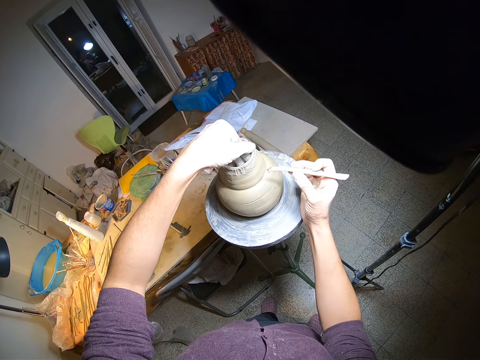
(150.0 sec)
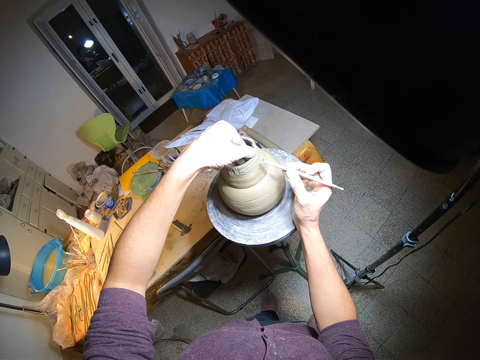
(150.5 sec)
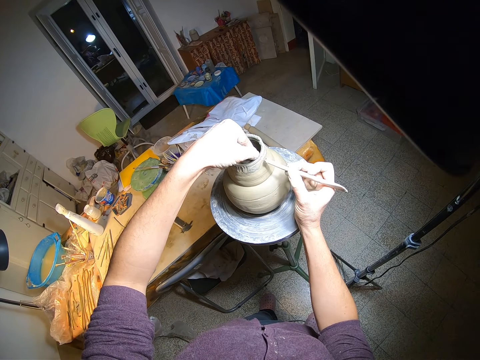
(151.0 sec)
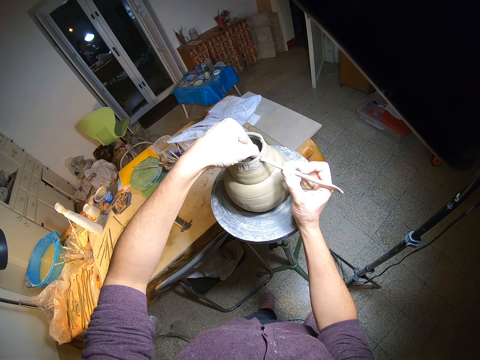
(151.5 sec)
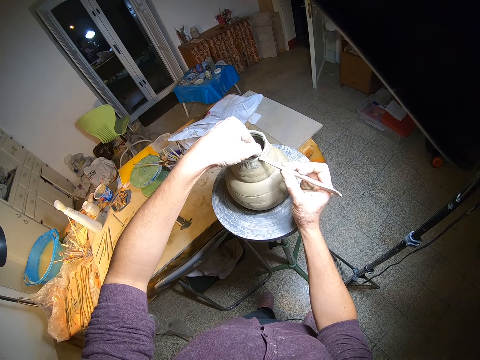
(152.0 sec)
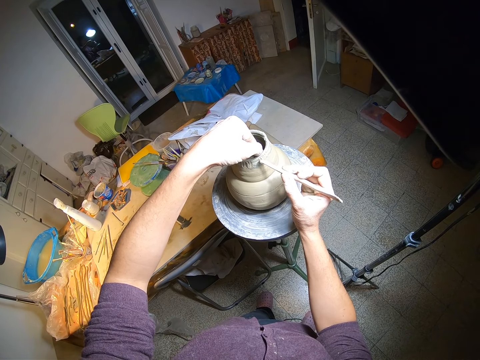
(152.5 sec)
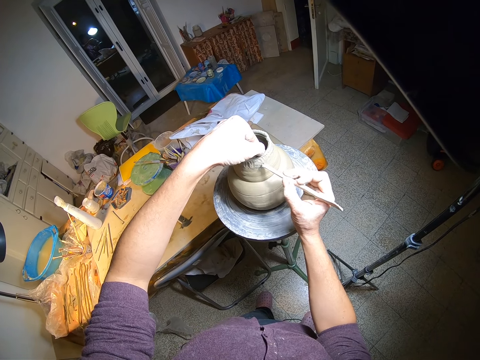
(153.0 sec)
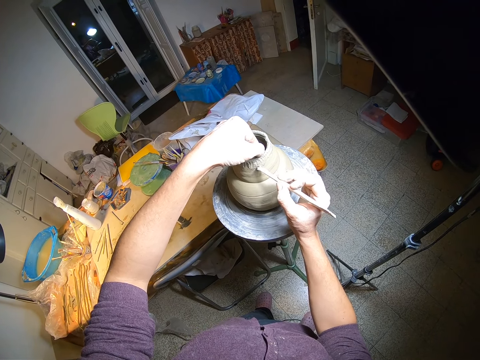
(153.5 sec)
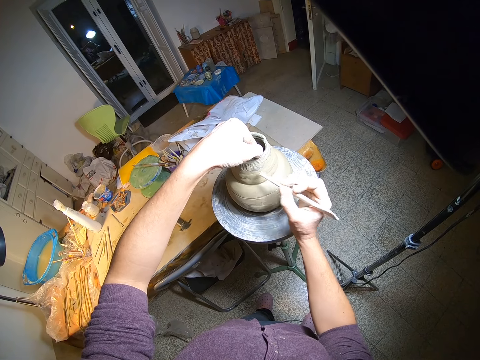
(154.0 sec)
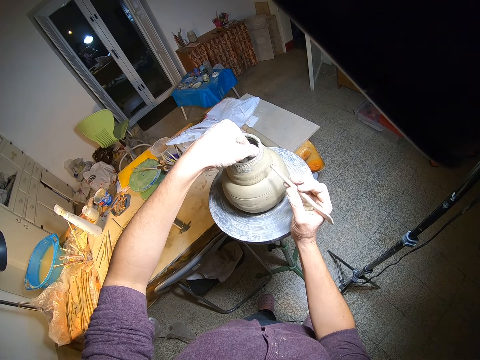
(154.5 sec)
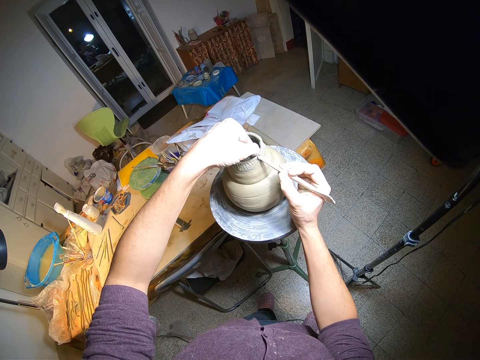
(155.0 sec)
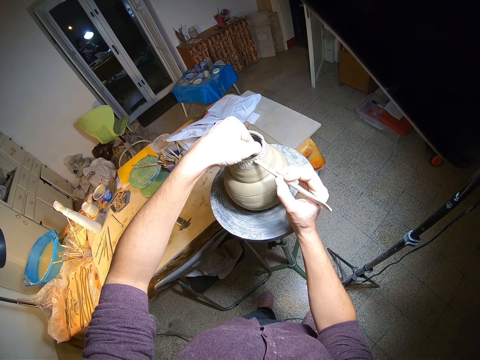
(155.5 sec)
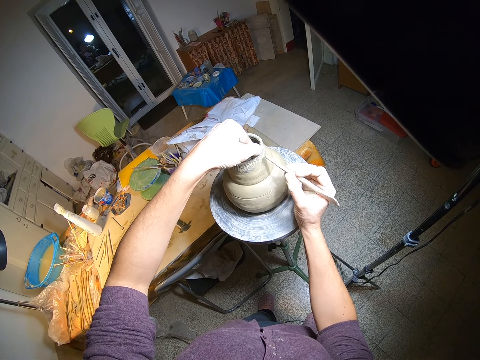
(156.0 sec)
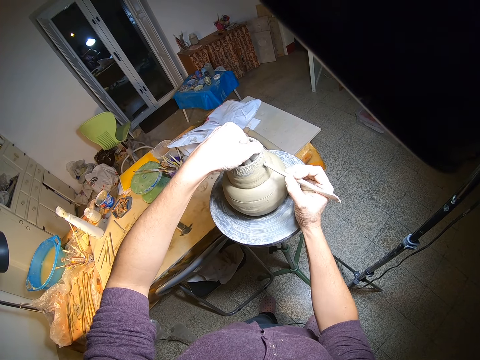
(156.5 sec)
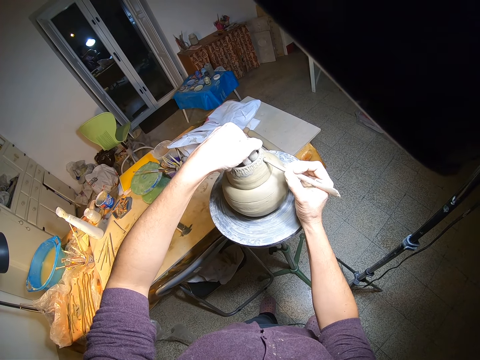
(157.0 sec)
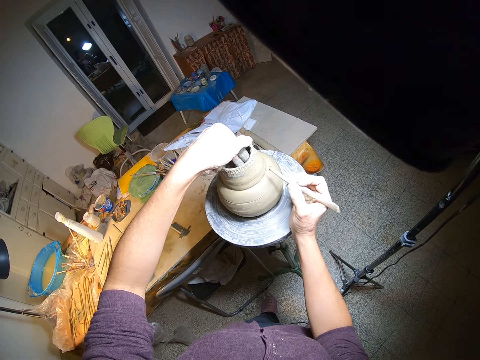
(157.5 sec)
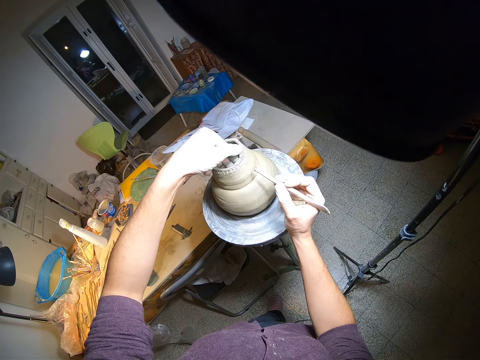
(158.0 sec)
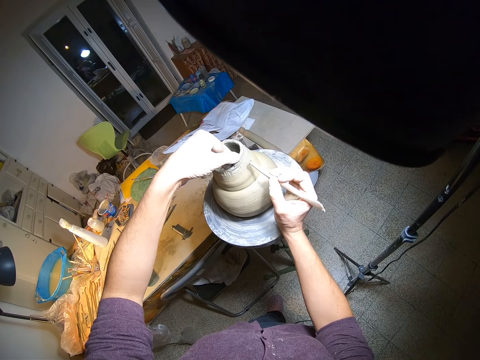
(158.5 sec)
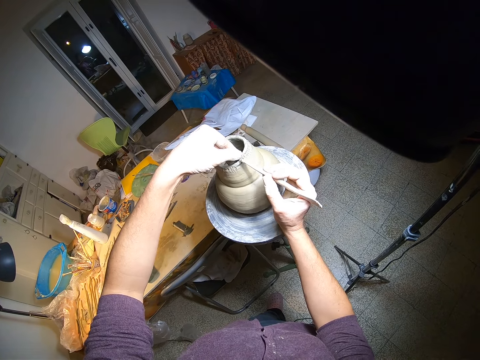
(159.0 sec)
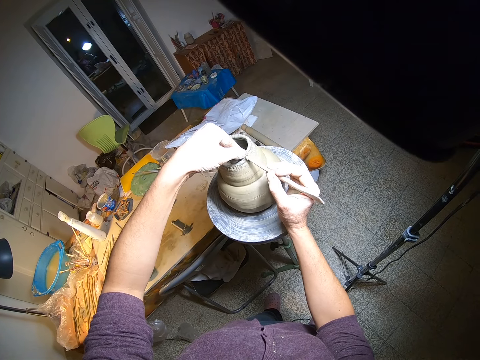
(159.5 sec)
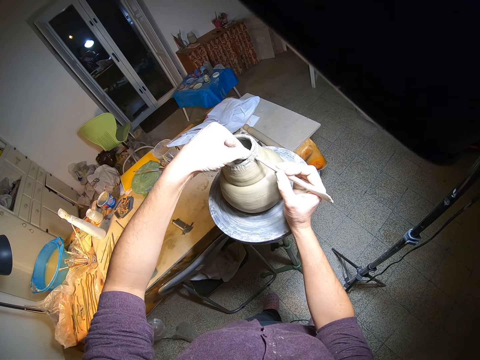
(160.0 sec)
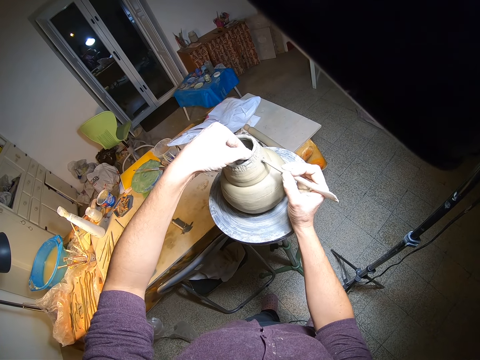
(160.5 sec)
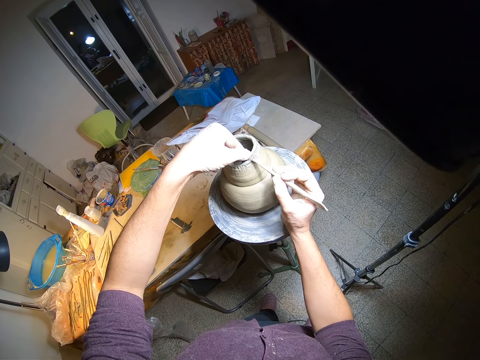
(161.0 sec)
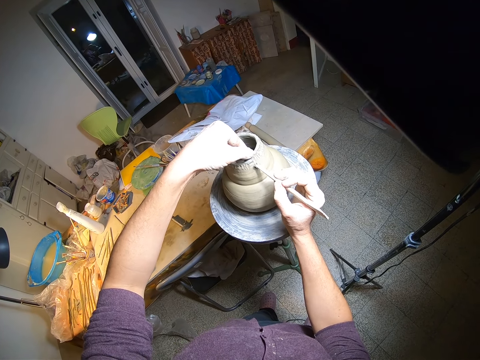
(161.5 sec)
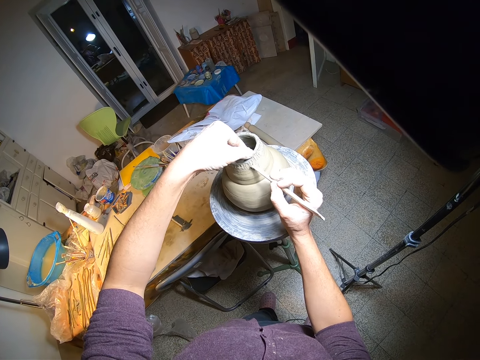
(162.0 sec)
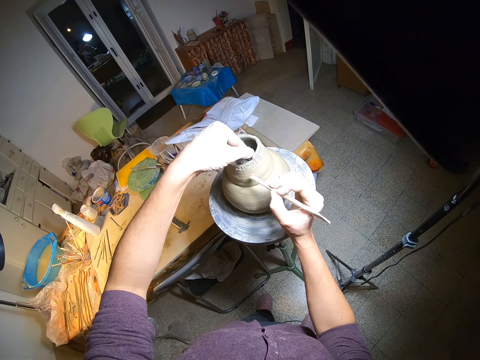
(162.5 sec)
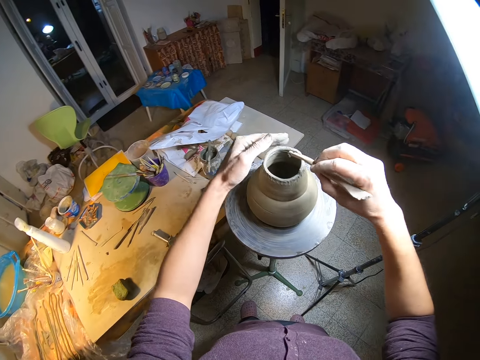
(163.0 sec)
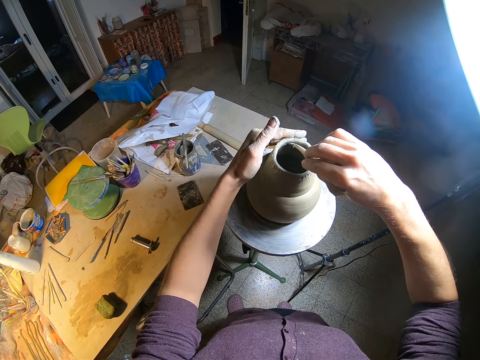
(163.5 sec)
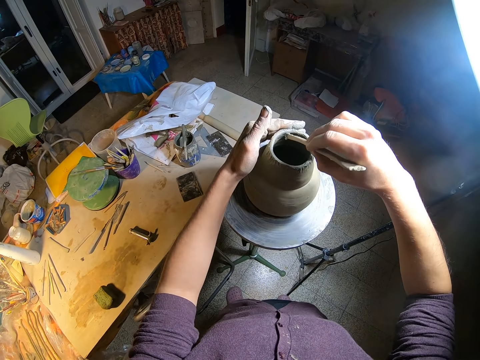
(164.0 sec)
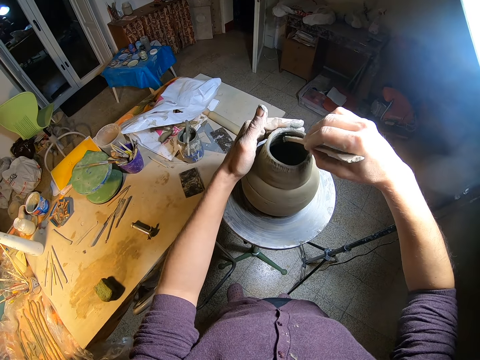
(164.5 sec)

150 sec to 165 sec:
The camera wearer spins the potter's wheel with his right hand. He blends the ceramic ware with the wooden modeling tool in his right hand. He puts a mark on a pot with the stick. He spins the potter's wheel with his right hand. He blends the ceramic ware with the wooden modeling tool in his right hand. He puts a mark on the pot with the stick. He spins the potter's wheel with his right hand. He blends the ceramic ware with the wooden modeling tool in his right hand. He puts a mark on the pot with the stick.

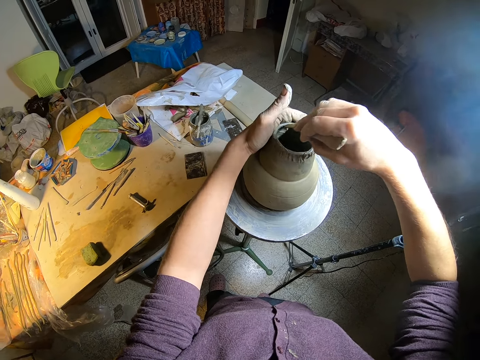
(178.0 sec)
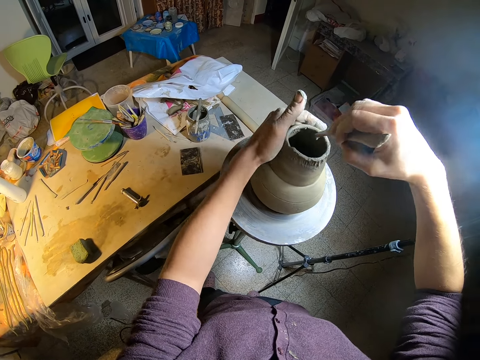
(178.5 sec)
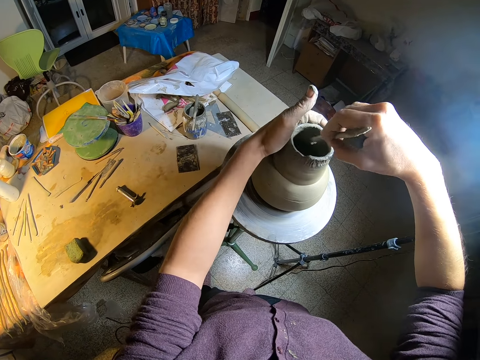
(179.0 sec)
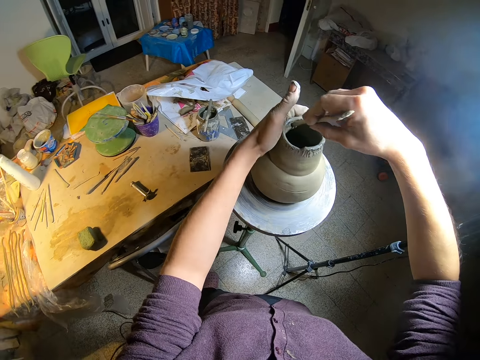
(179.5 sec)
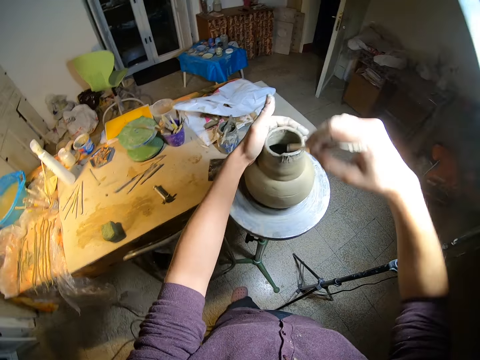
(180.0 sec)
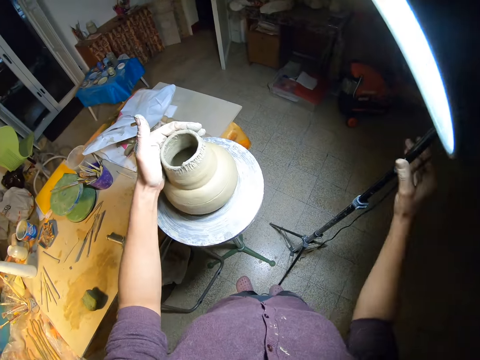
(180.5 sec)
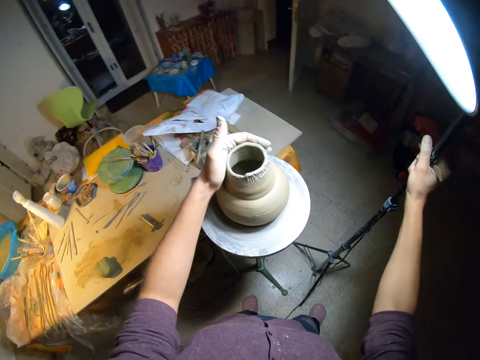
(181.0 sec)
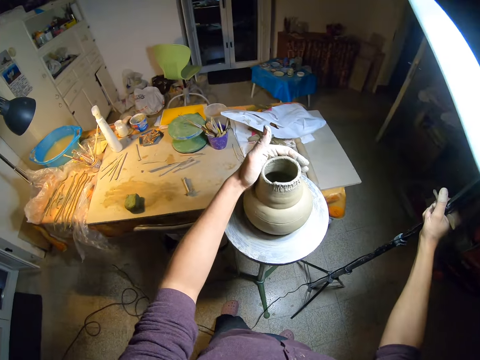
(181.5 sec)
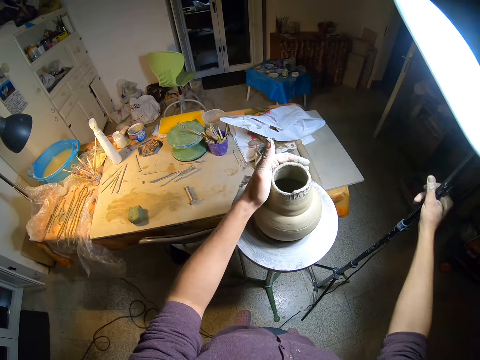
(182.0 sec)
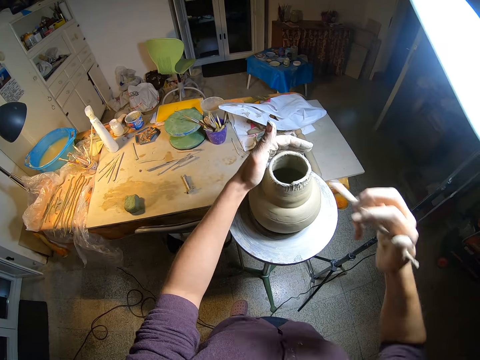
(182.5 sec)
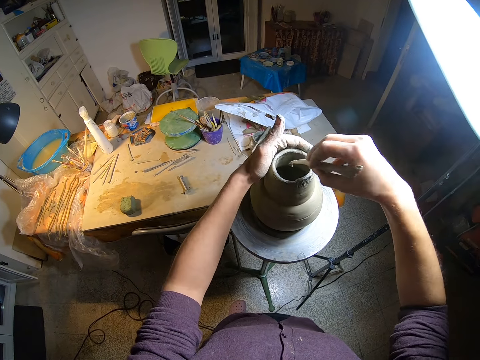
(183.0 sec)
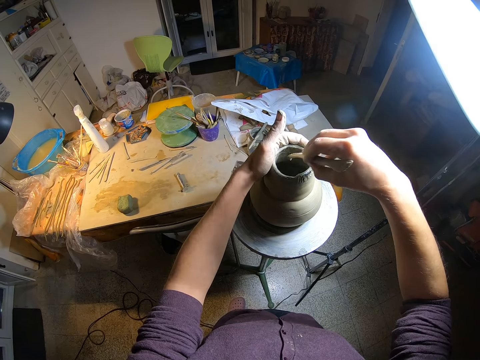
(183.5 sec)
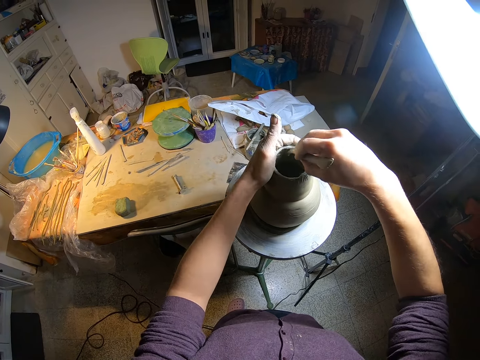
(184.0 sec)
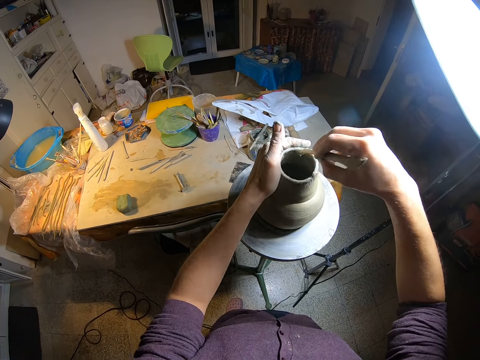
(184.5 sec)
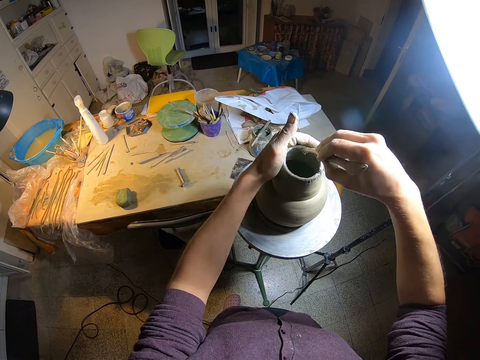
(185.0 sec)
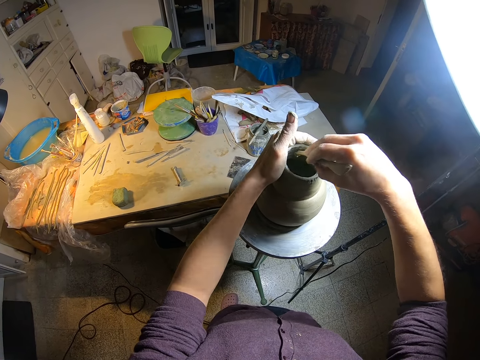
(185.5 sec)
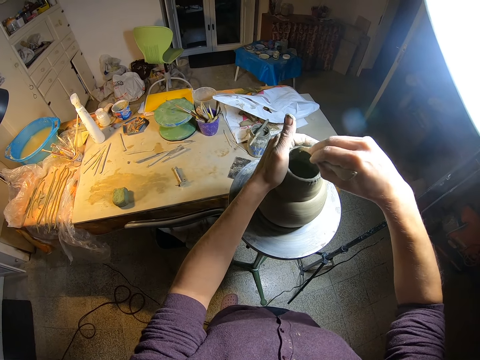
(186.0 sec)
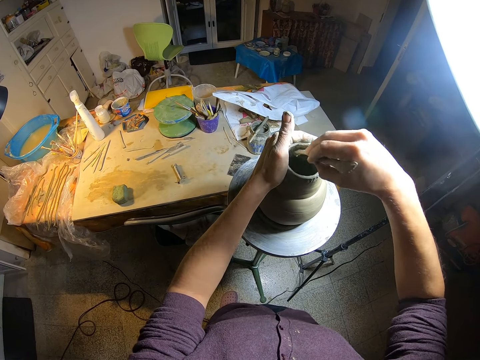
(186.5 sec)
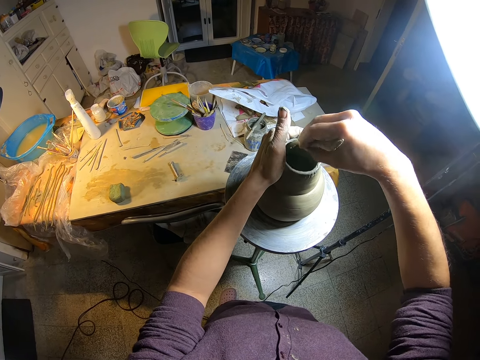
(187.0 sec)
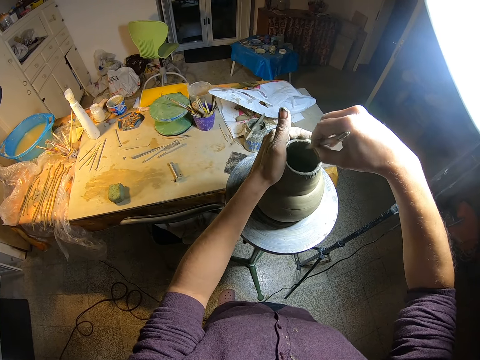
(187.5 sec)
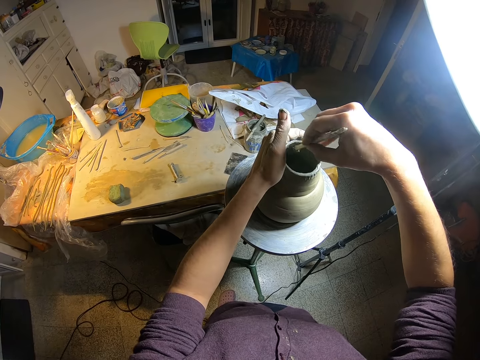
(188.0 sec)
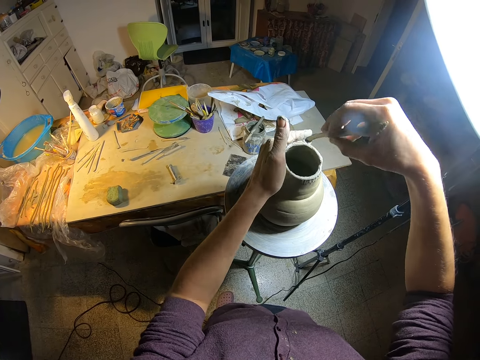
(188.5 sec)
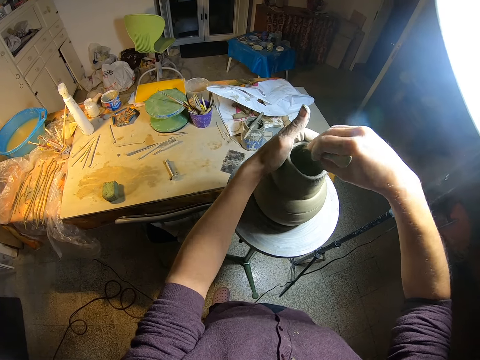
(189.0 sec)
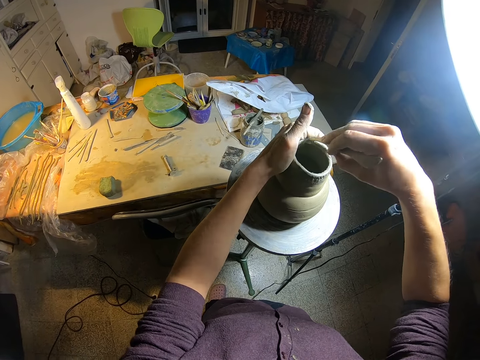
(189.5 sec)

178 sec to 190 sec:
The camera wearer spins the pot on a stool with his left hand. He puts a mark on the pot with the stick. He stares around. He grabs a ring light stand with his right hand. He lifts the ring light with his right hand. He moves the ring light along the floor with his right hand. He drops the ring light with his right hand. He blends the ceramic ware with the wooden modeling tool in his right hand. He puts a mark on the pot with the stick. He spins the pot on the stool with his left hand. He puts a mark on the pot with the stick.
